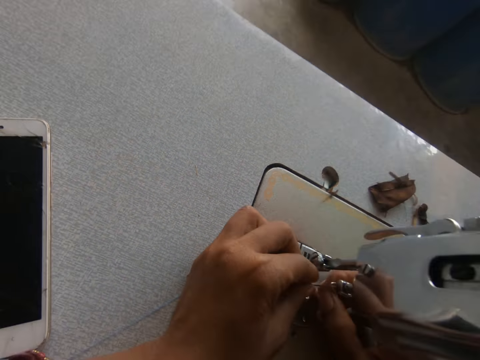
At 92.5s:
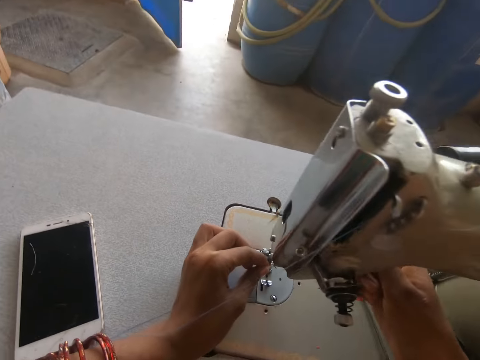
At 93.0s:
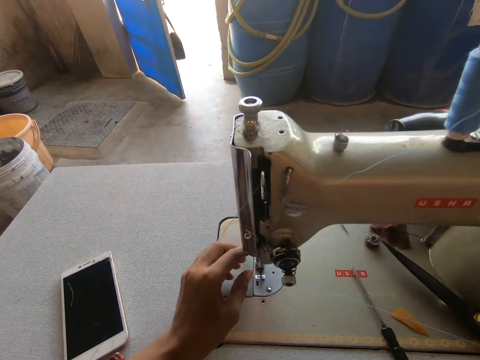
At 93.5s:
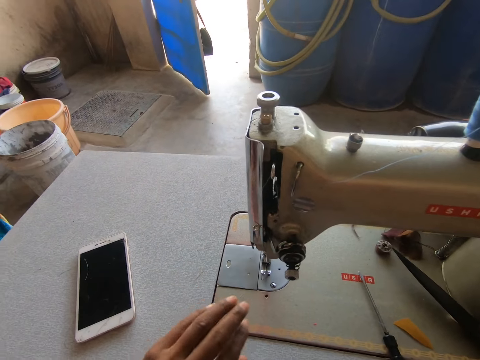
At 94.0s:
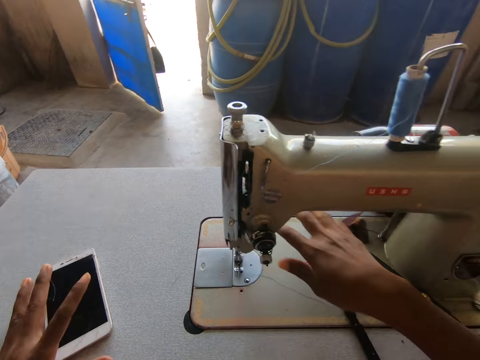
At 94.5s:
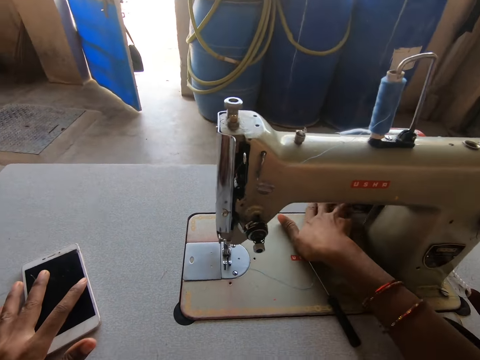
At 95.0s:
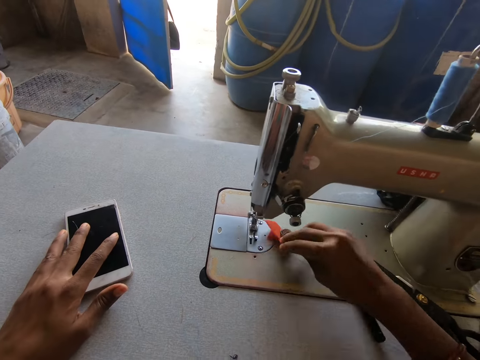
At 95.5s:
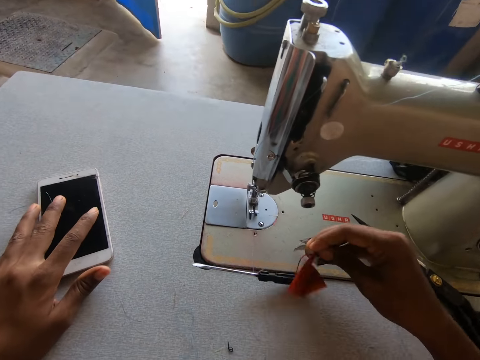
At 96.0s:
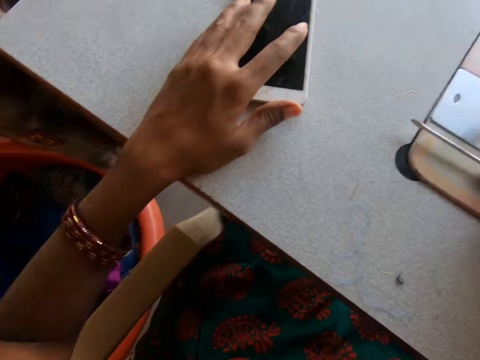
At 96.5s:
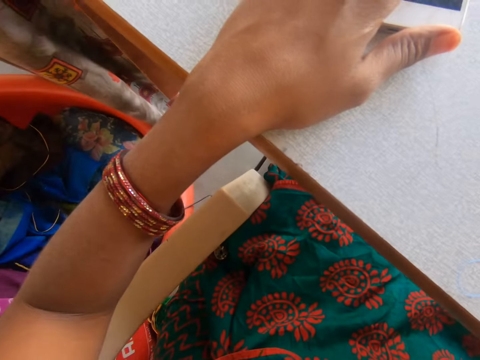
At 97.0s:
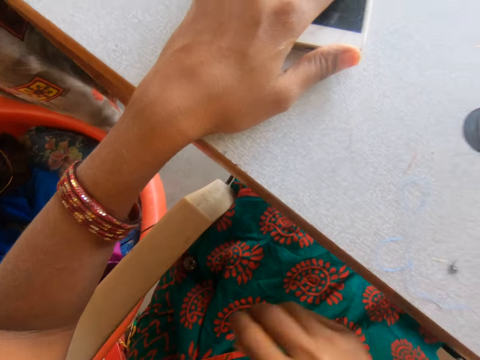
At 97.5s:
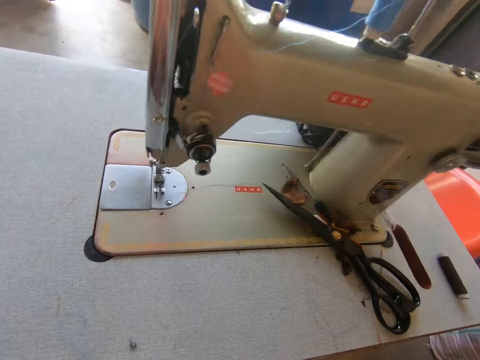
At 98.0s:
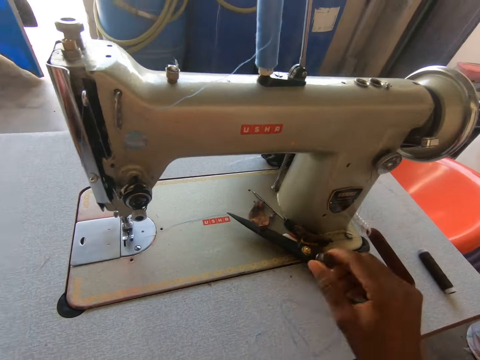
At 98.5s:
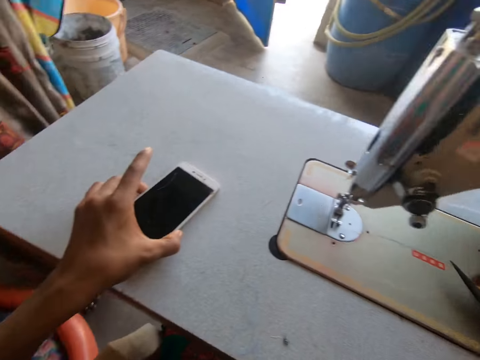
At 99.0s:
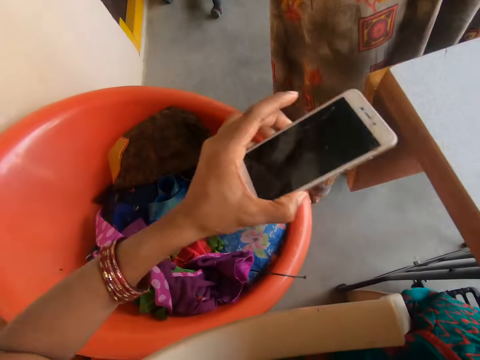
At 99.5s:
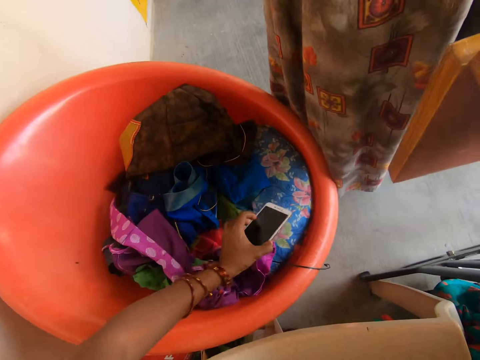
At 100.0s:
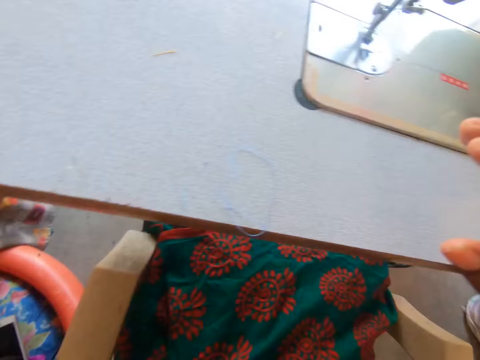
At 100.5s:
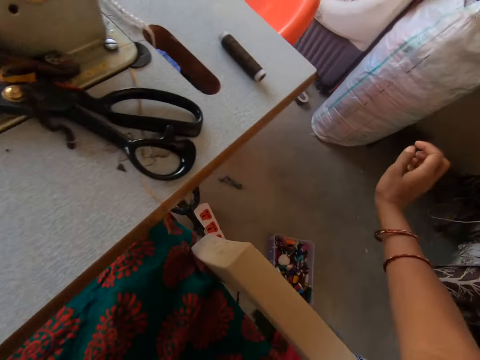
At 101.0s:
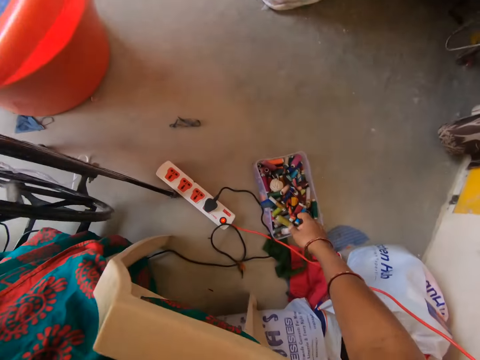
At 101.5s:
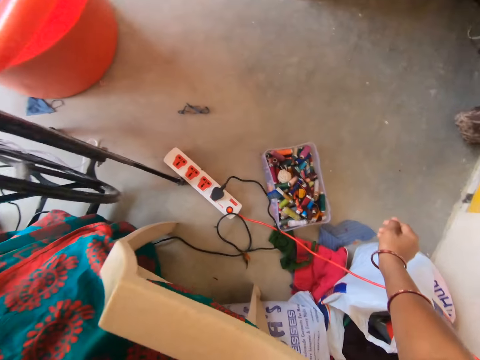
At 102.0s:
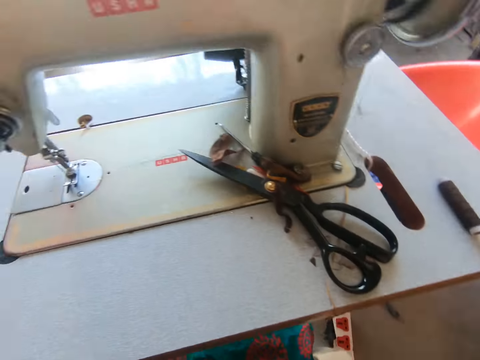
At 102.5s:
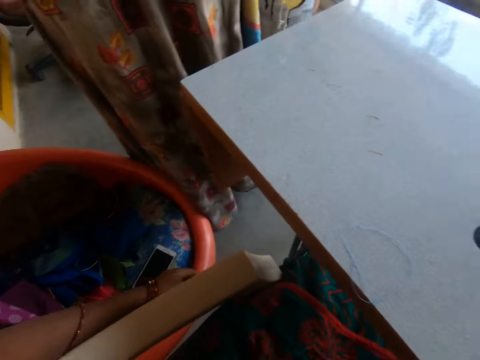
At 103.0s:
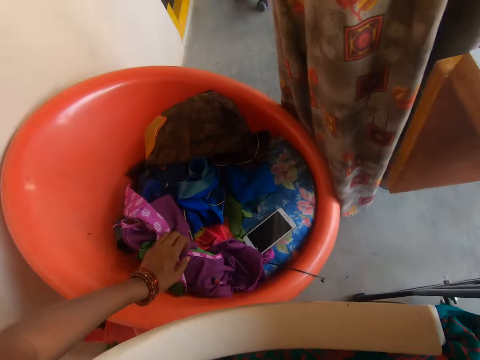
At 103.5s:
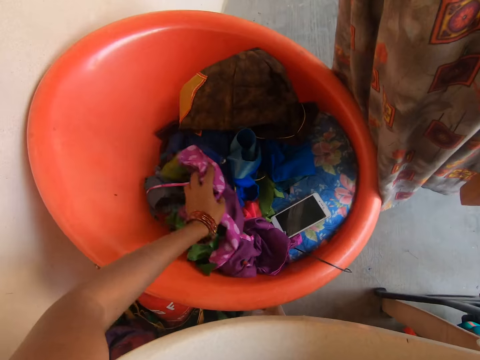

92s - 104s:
The camera wearer holds the thread with the right hand. They pull the thread. They hold a phone. They pick up a small piece of cloth. They move a screwdriver. They look around a sewing machine. They hold something. They pick up the mobile phone. They put the phone on a chair or in a plastic basin. They turn. They look for something. They turn.

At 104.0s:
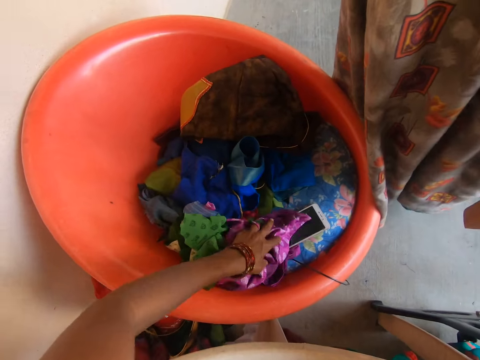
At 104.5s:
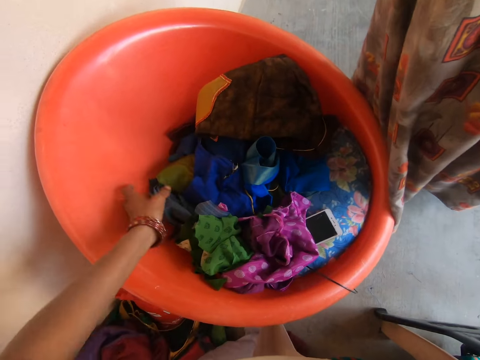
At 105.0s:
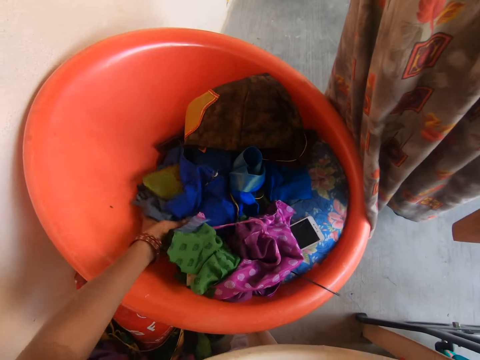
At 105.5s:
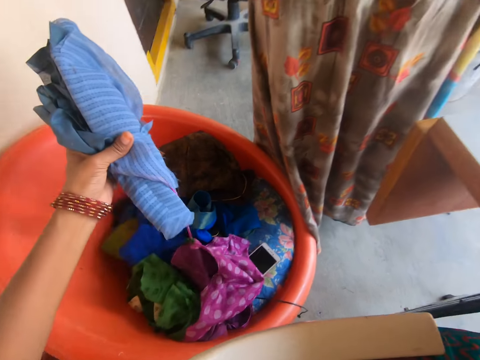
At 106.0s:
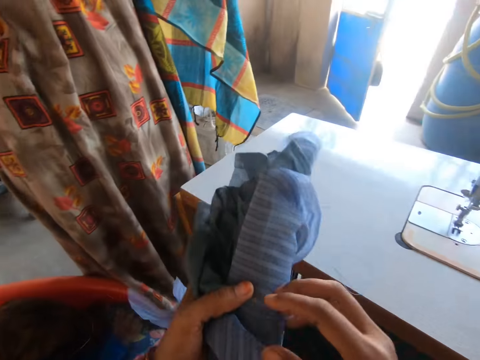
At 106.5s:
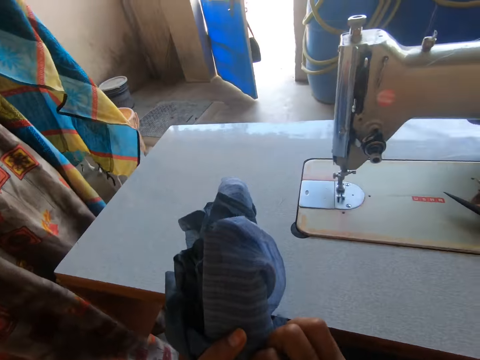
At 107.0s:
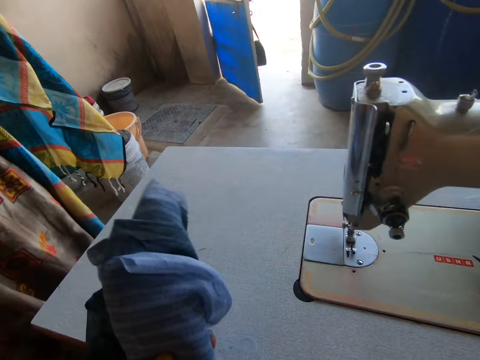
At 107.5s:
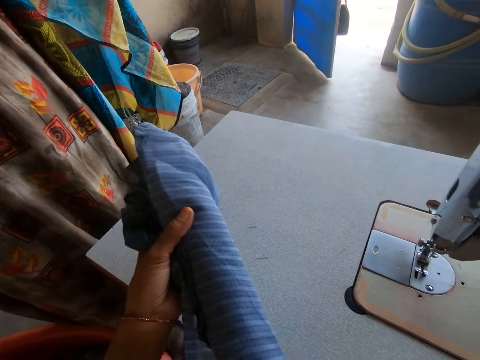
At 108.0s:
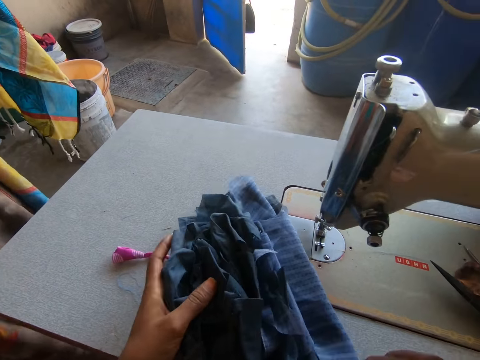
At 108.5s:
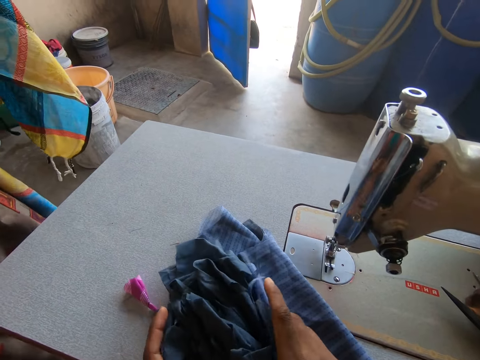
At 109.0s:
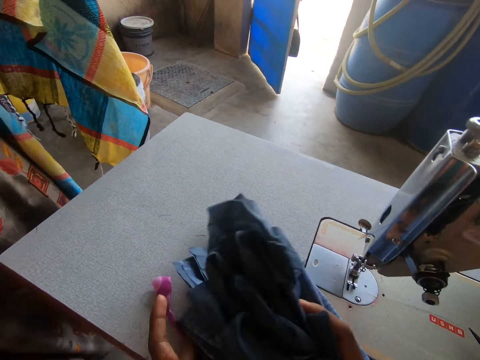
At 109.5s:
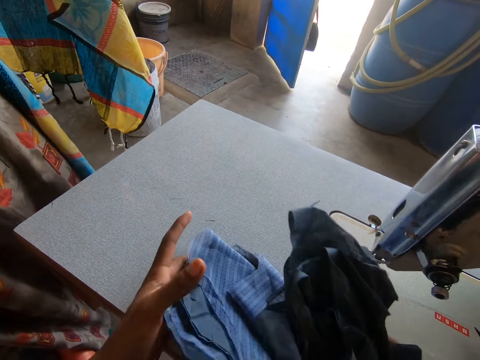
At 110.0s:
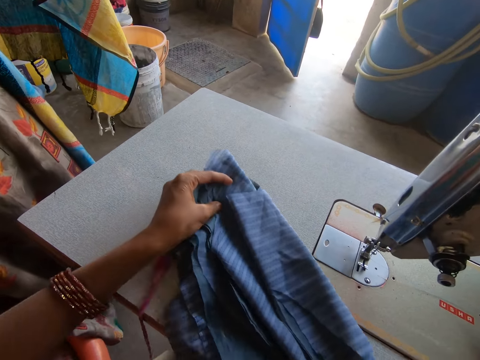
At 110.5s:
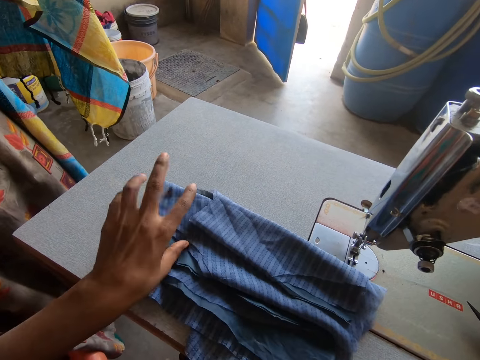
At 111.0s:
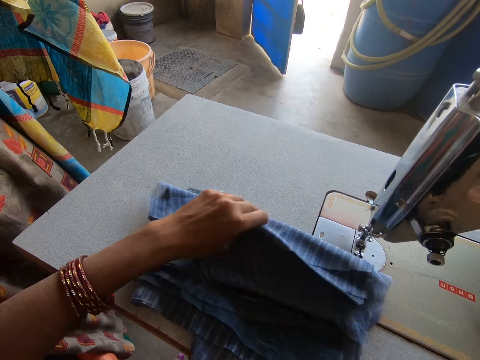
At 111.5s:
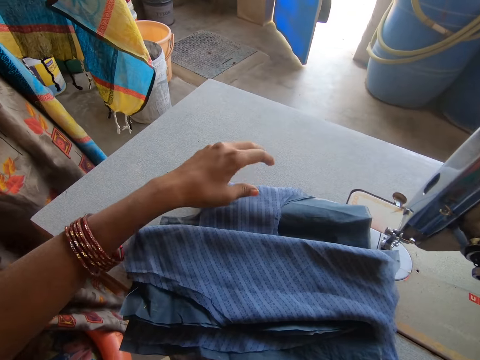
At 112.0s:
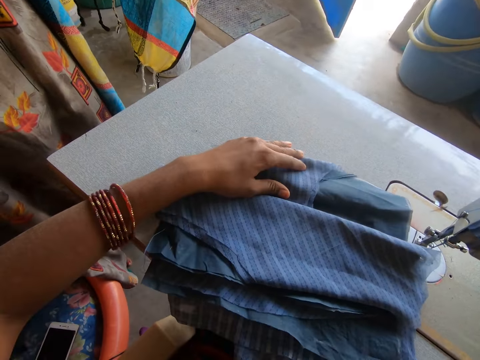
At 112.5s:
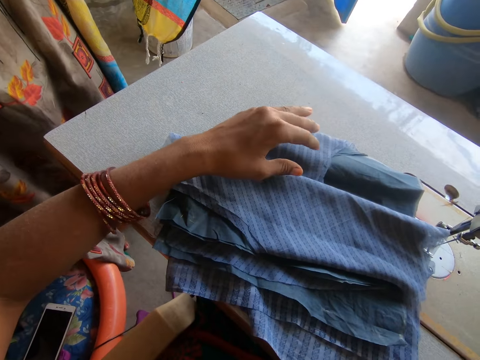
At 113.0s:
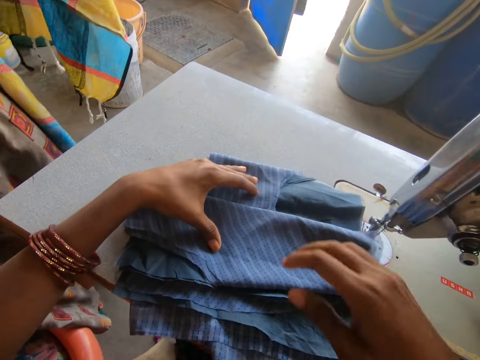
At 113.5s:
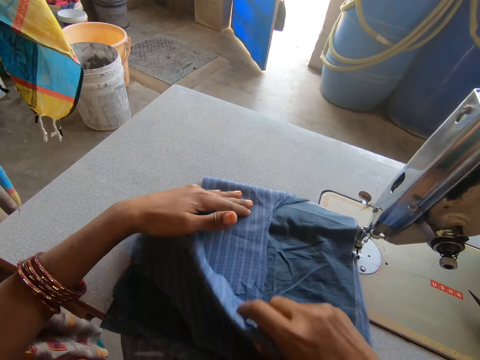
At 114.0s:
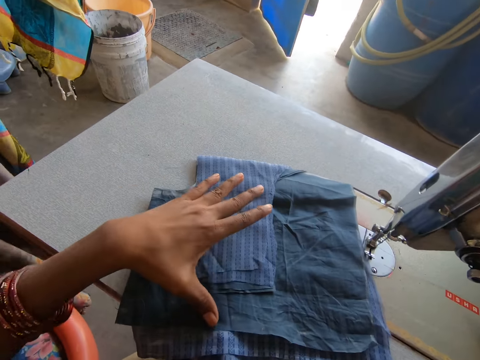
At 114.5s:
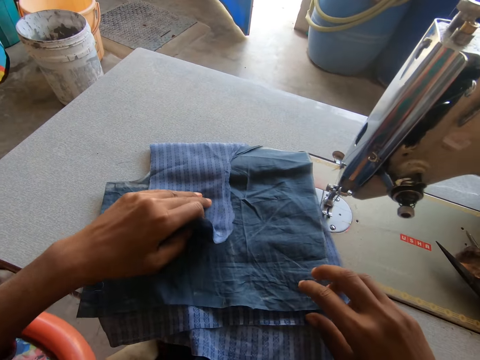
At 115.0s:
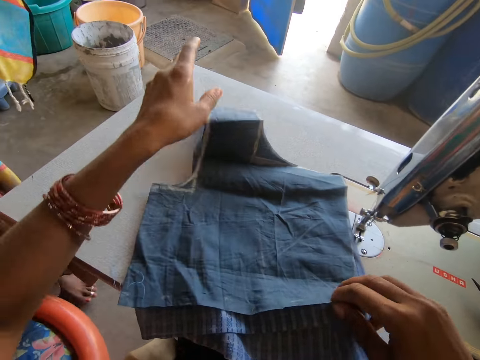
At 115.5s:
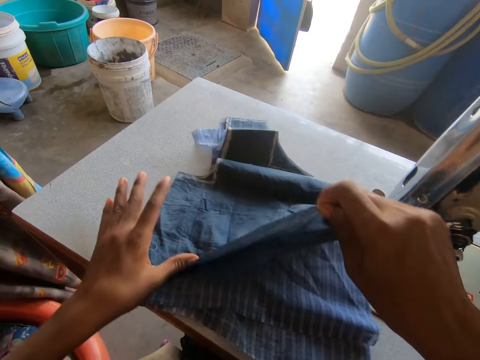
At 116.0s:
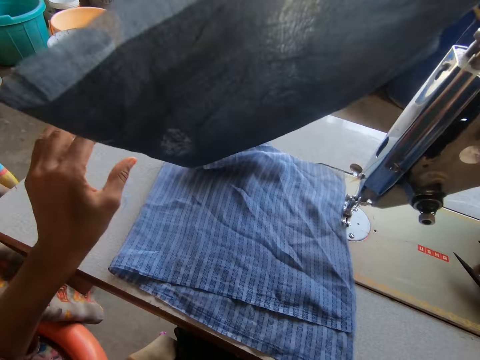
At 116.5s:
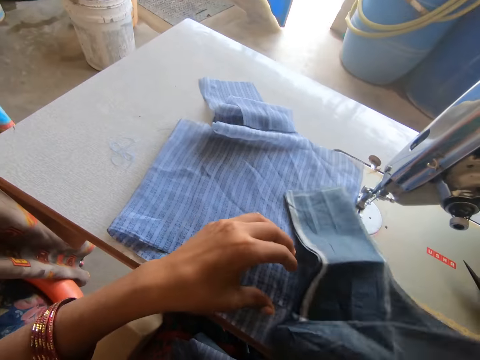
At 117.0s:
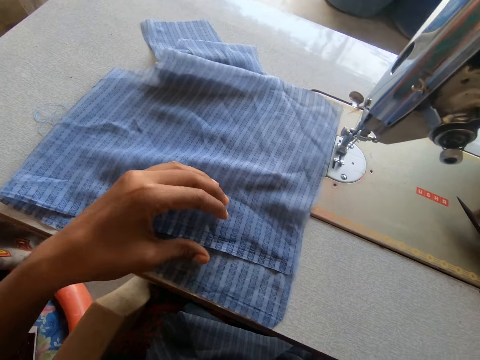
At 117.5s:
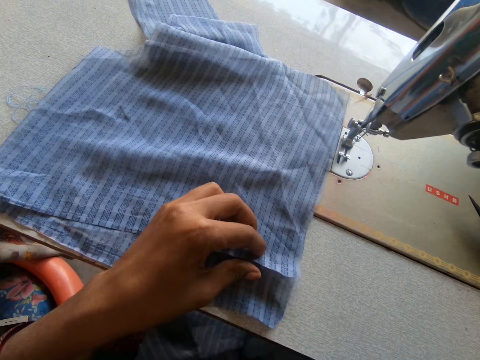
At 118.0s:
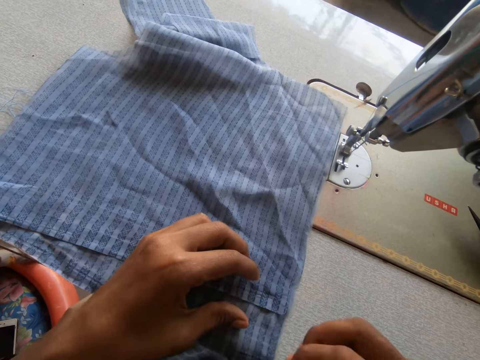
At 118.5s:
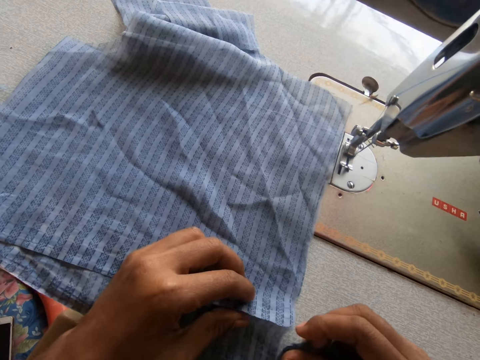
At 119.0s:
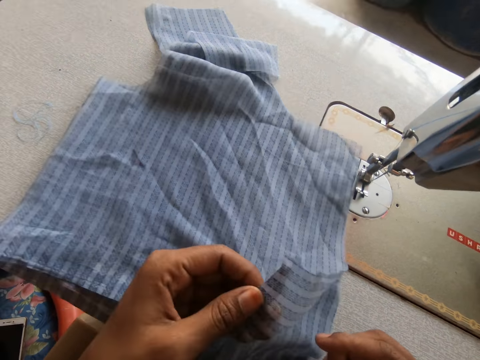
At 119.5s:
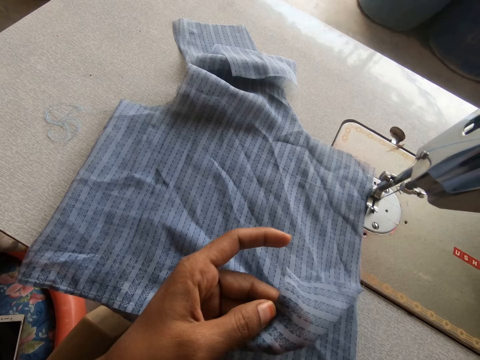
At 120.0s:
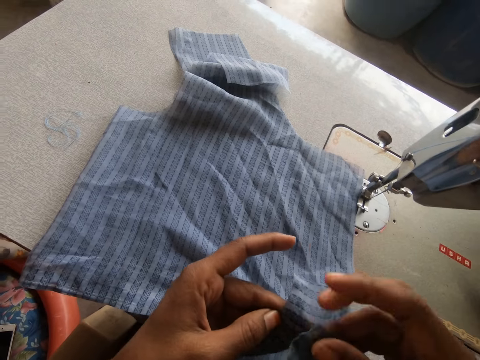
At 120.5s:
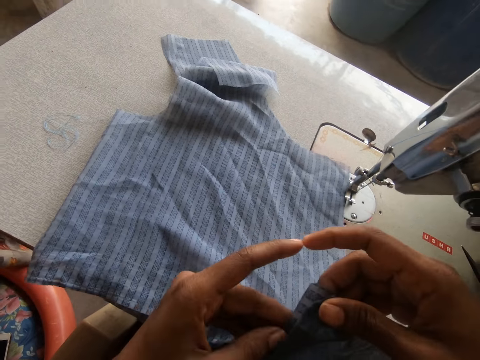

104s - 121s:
The camera wearer moves the cloth in the plastic basin. They search through clothes. They pick up a cloth from the chair. They untie the cloth. They drop the cloth on the sewing machine. They pick up the cloth. They move the cloth on the sewing machine. They unfold the cloth. They pick up the cloth. They unfold the cloth. They hold the cloth with both hands. They pick up the cloth.
